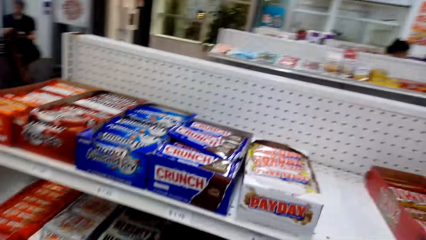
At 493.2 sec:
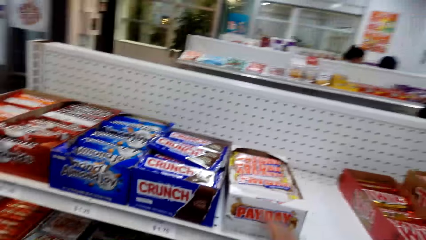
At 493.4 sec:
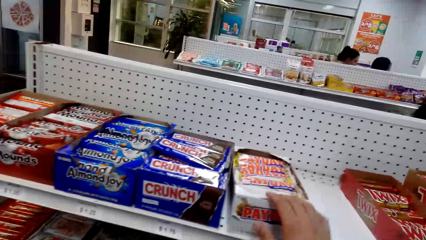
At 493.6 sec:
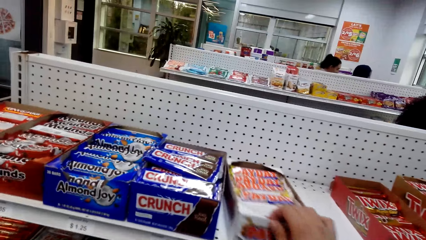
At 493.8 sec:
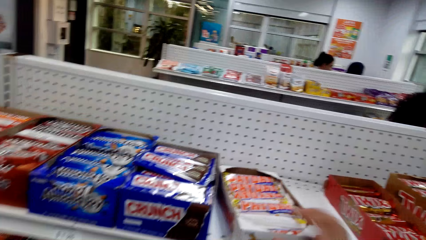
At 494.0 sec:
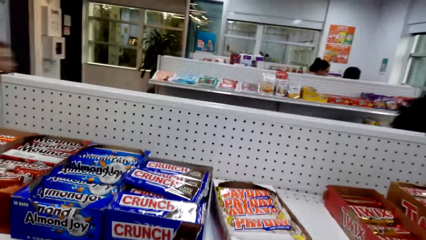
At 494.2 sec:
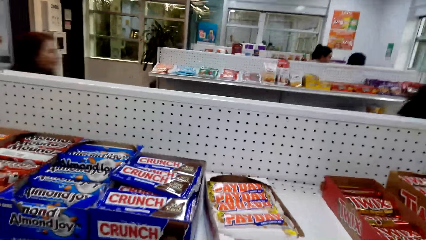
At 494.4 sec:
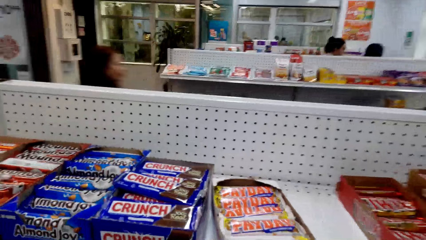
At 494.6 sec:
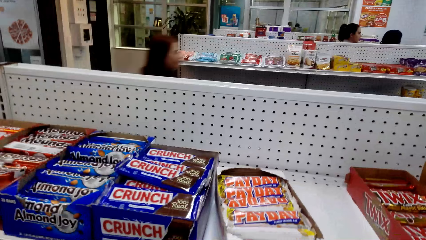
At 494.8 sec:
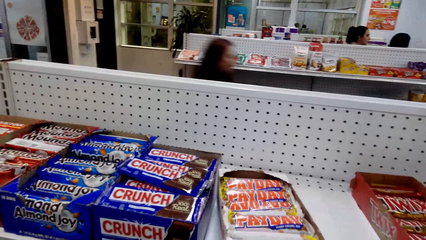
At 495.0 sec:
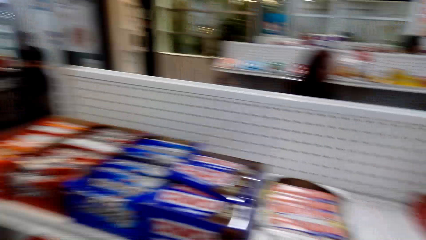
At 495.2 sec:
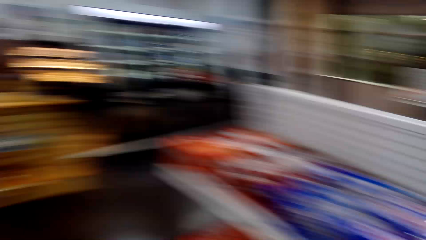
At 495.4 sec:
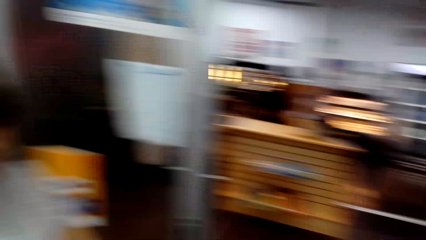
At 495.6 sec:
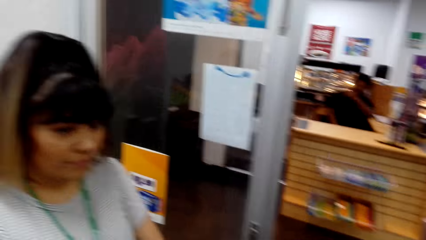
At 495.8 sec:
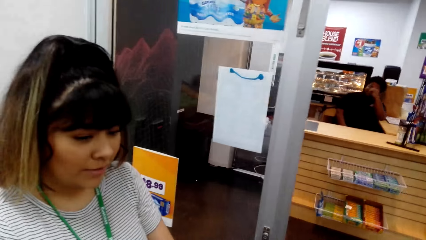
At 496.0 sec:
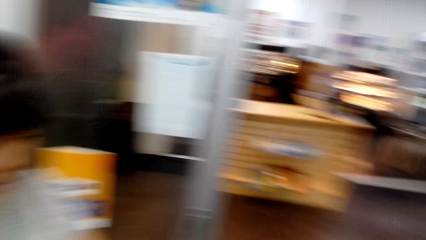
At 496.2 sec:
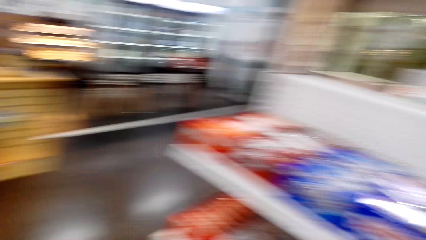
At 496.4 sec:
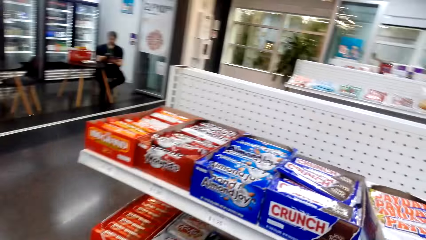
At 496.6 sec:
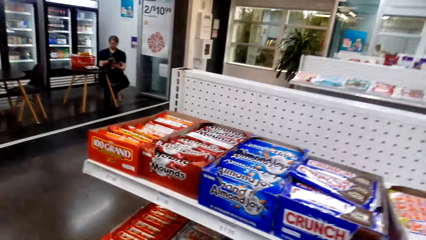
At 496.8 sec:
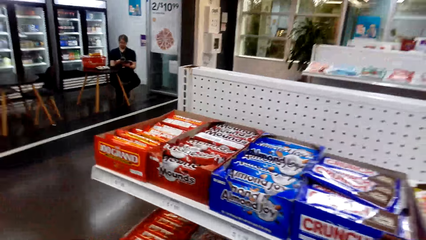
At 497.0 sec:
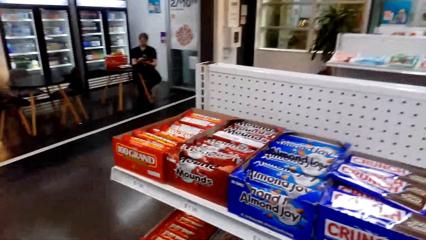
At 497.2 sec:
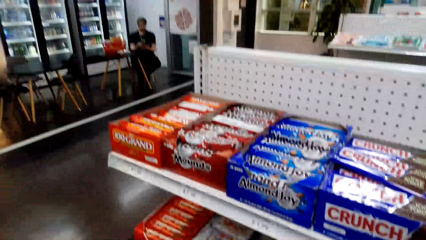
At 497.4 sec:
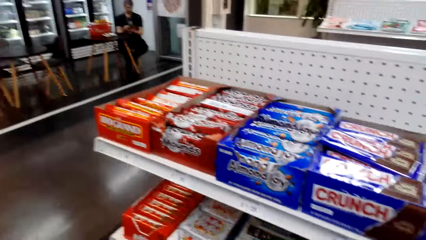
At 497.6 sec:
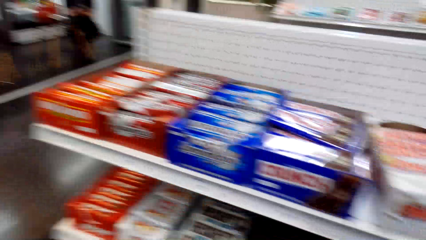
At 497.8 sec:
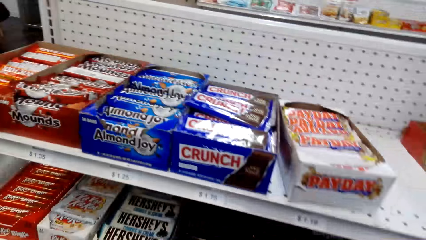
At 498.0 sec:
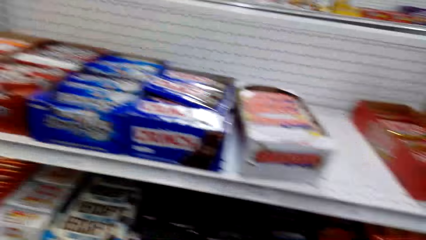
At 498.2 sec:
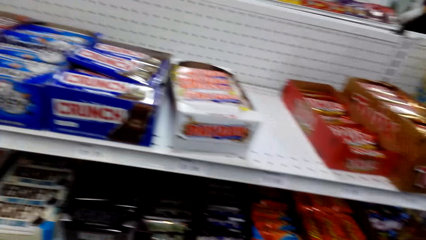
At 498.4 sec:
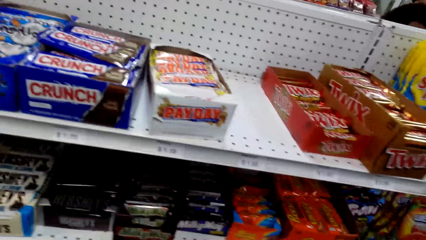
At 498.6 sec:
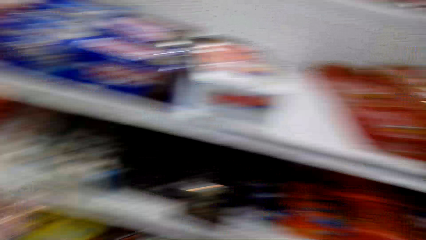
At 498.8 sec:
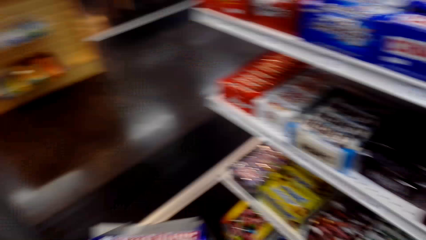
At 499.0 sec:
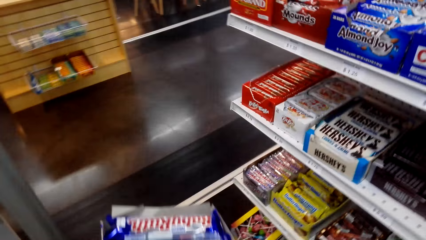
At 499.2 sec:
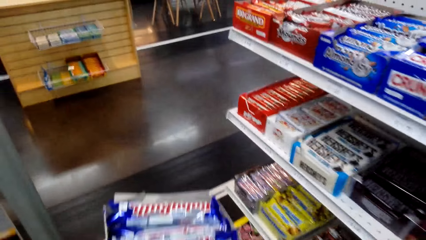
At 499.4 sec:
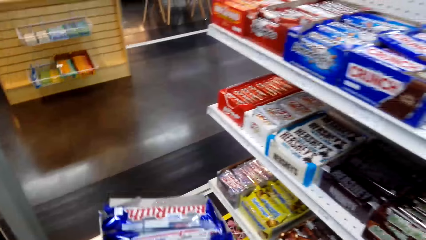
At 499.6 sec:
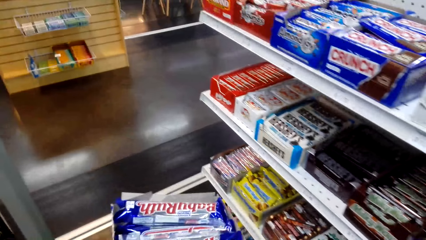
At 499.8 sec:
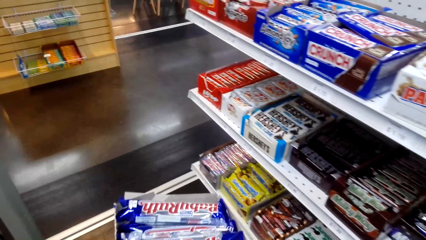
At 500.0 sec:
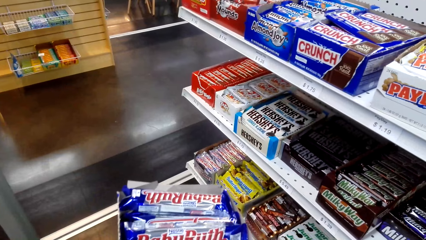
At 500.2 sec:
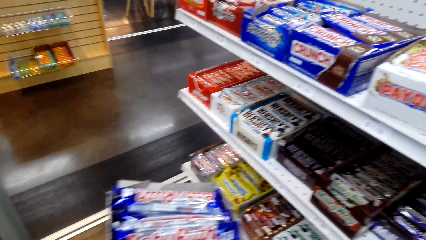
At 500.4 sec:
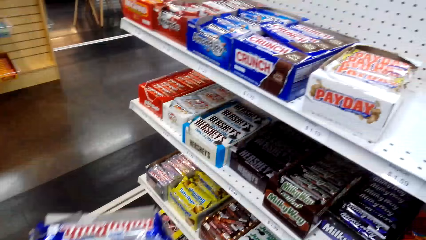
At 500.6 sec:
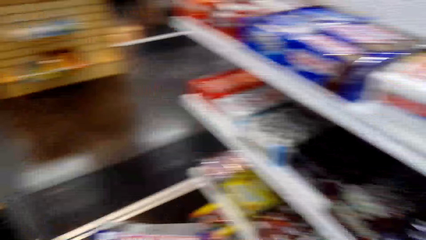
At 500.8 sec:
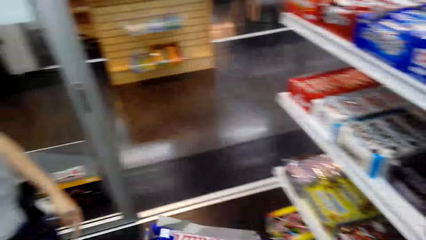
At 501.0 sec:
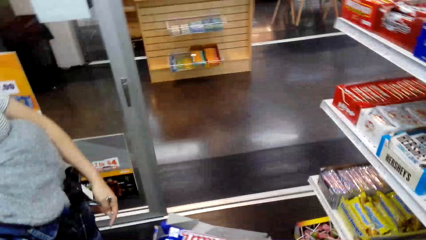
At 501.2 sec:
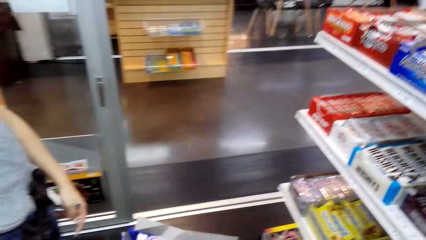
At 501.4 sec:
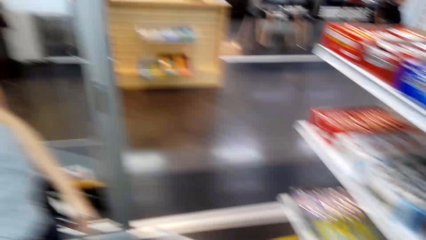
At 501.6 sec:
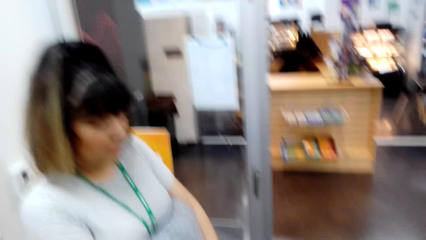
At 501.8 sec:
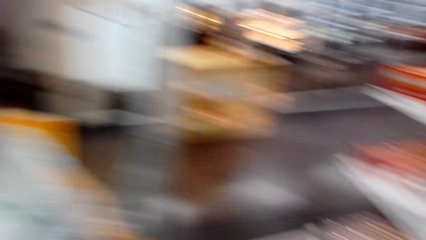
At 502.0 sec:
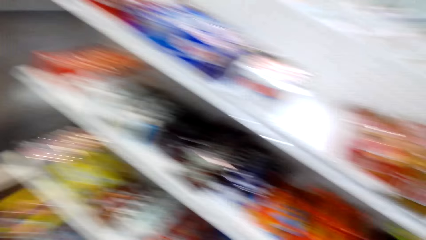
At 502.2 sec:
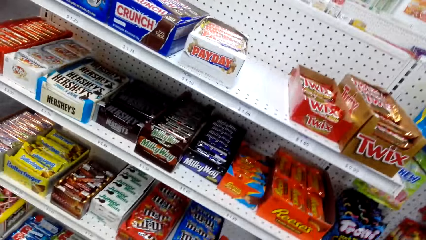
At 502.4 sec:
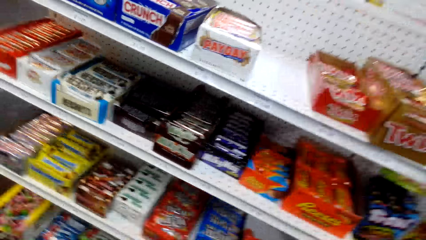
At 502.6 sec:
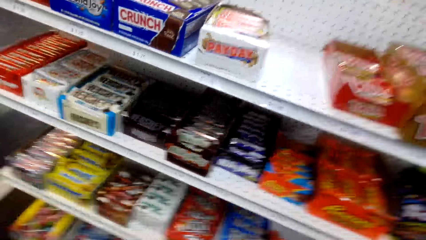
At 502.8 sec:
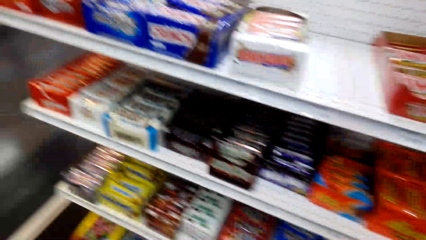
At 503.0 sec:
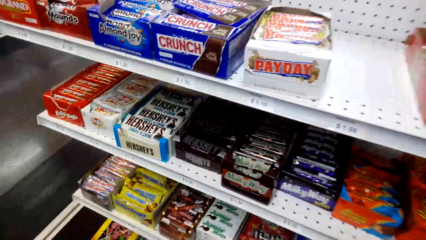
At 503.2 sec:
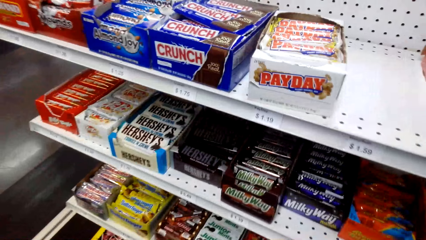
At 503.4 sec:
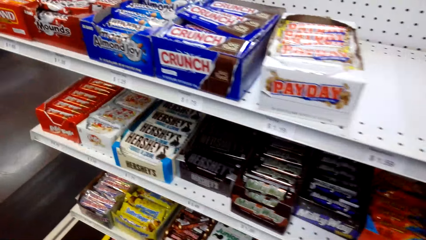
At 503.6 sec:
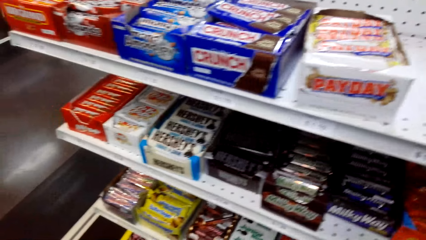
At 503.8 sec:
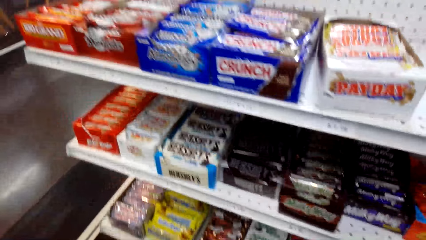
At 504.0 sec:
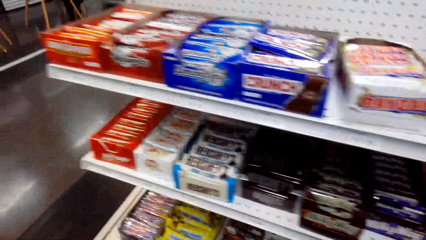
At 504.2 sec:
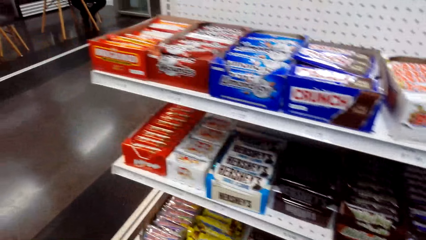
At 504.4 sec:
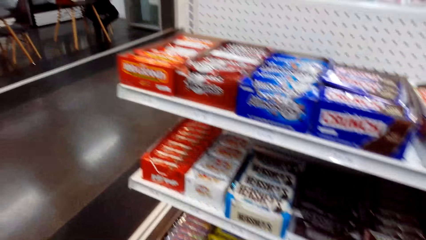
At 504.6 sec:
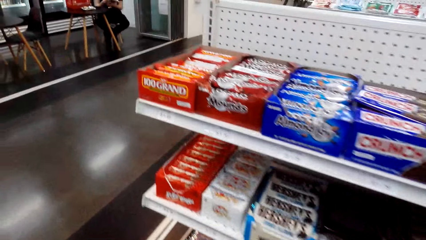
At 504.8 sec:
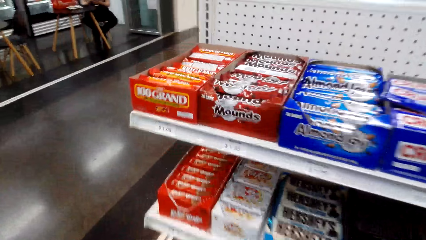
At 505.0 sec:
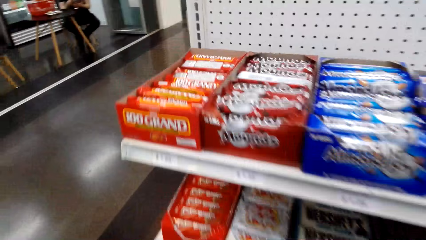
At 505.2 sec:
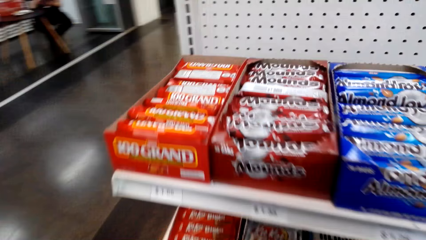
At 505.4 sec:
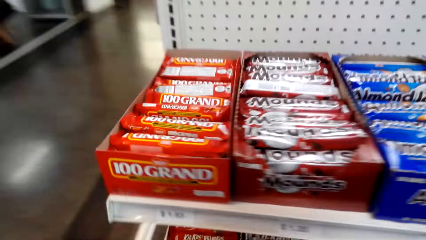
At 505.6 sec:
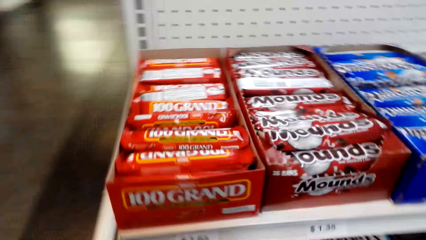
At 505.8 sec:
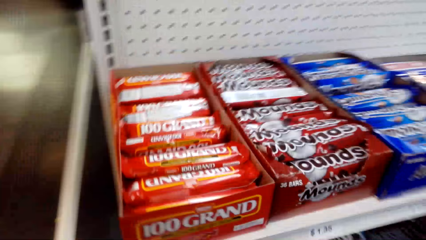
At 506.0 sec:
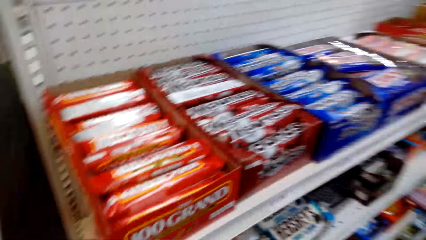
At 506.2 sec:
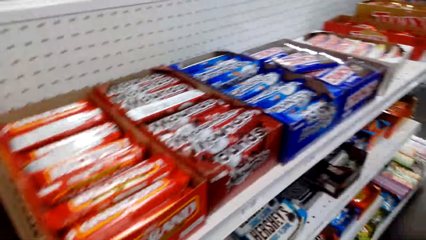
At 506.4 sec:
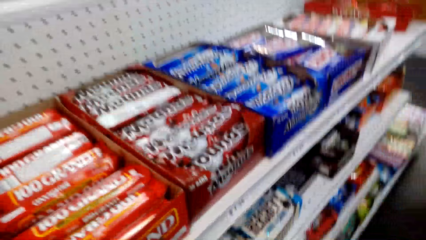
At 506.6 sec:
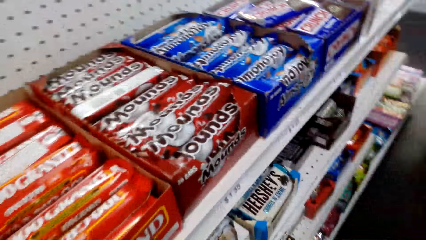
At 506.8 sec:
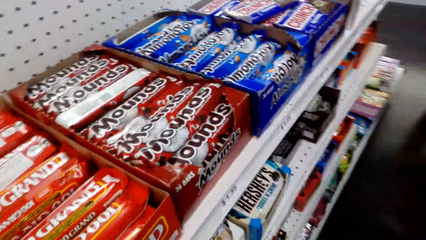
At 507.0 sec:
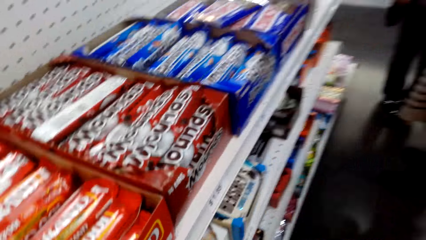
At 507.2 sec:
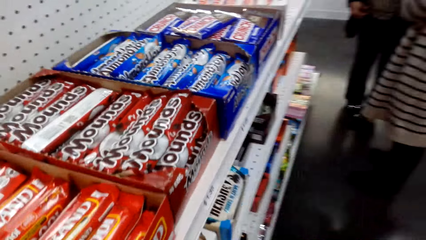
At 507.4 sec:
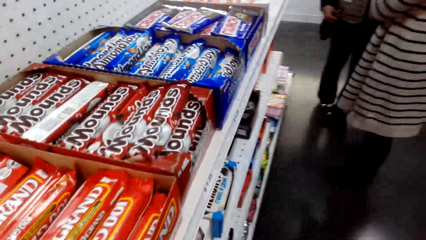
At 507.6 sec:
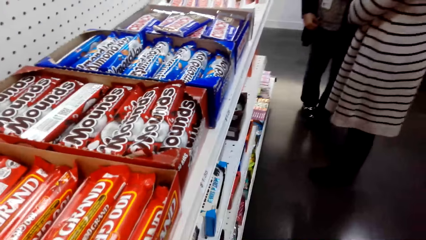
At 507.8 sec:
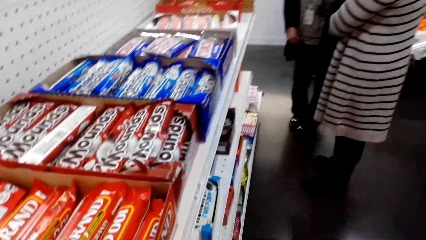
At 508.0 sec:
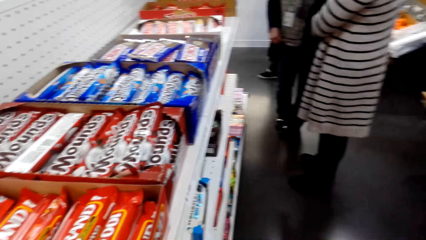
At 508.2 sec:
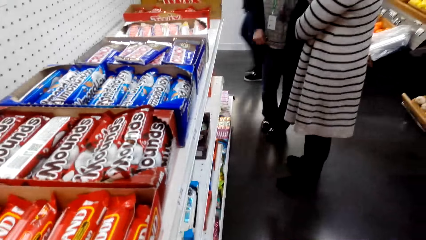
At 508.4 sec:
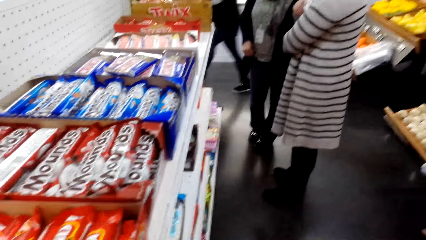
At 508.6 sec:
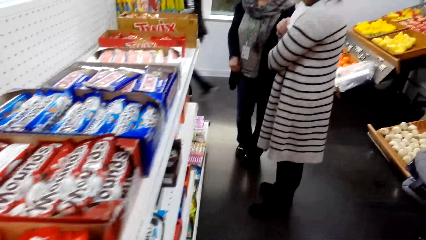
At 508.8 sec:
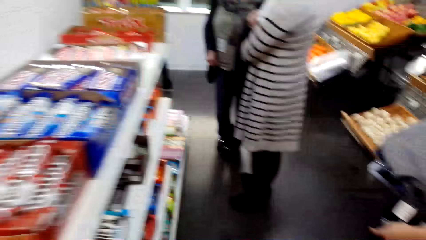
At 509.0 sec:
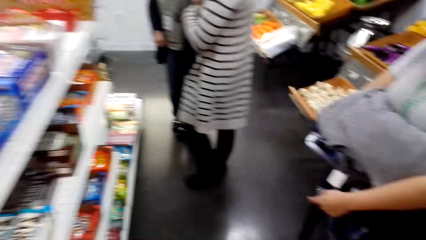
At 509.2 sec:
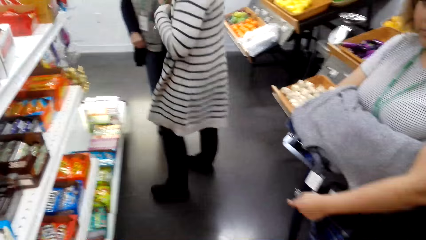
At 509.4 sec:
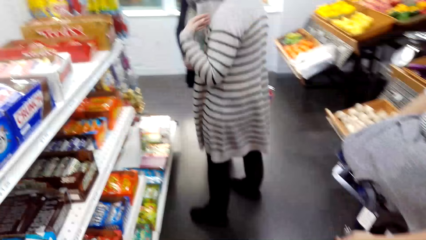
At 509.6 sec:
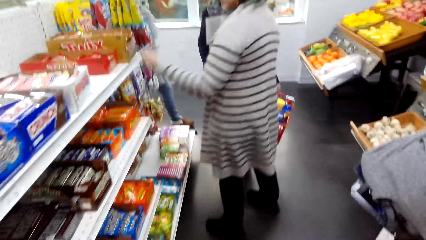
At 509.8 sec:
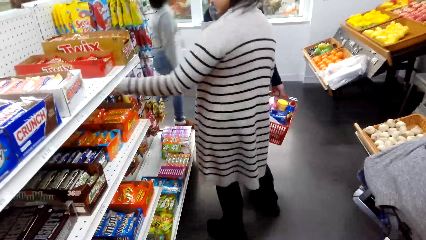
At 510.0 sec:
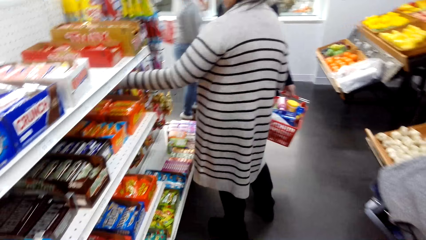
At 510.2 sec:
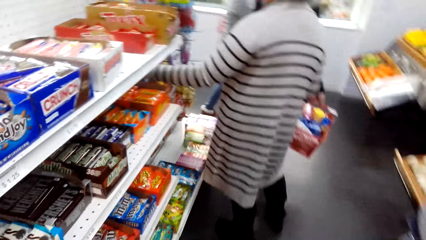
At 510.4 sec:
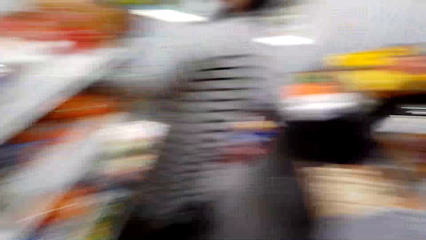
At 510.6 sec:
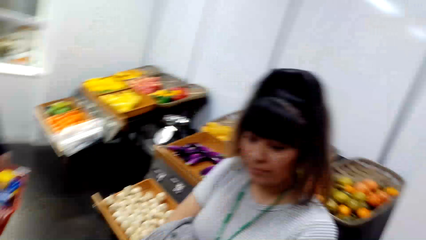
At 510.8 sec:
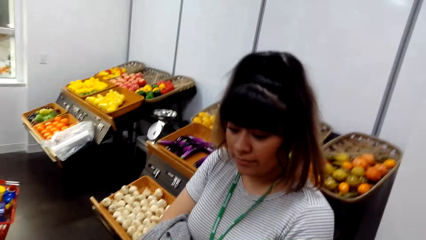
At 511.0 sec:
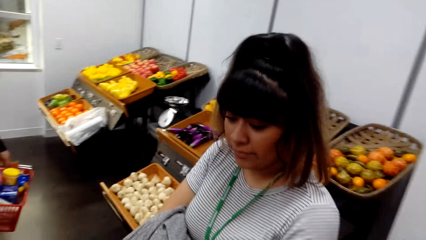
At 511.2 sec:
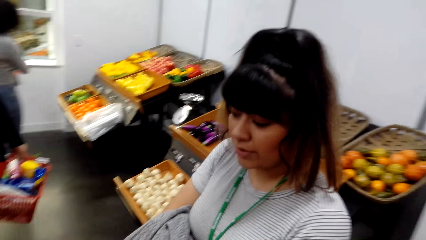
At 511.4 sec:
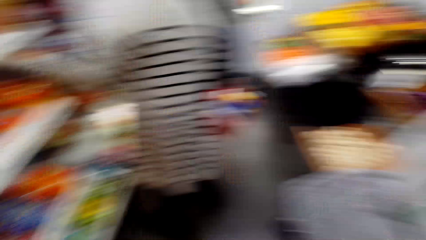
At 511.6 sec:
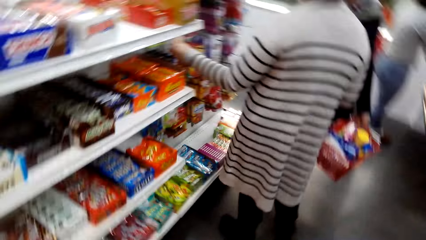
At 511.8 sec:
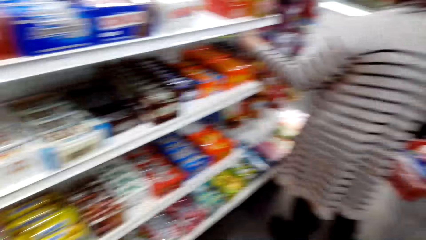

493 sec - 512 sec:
The camera wearer adjusts a PayDay packet box on the shelf. They look around in the supermarket. They view the Baby Ruth packet box. They view items on the supermarket shelving. They walk around the room.
